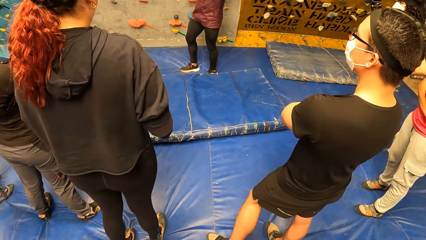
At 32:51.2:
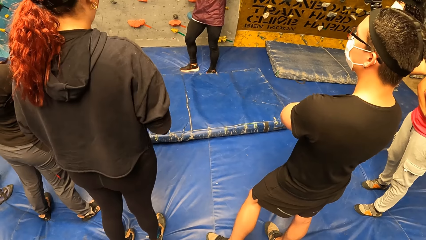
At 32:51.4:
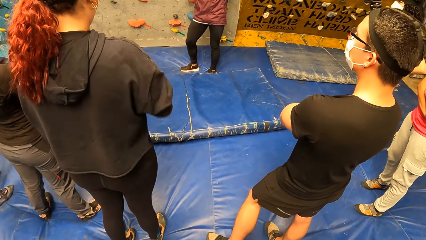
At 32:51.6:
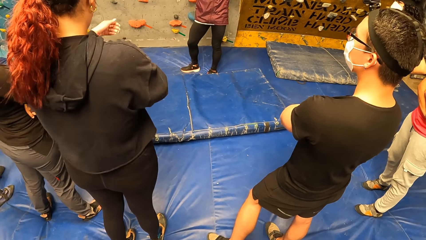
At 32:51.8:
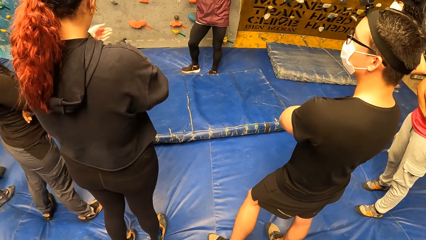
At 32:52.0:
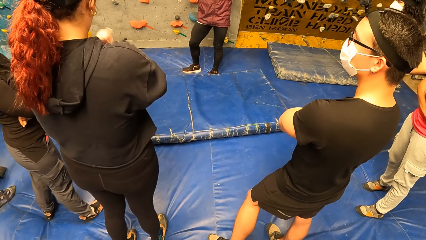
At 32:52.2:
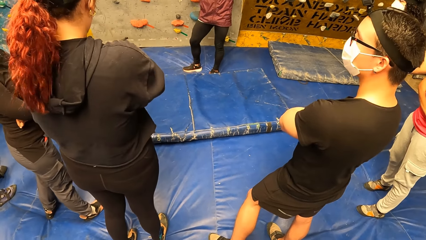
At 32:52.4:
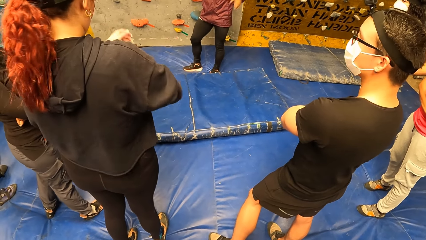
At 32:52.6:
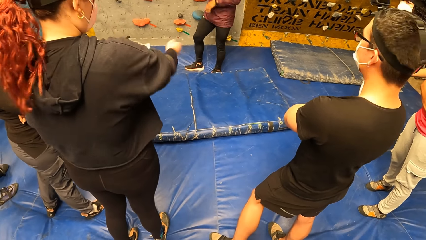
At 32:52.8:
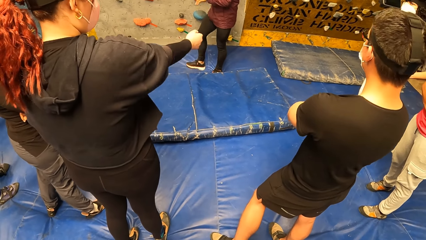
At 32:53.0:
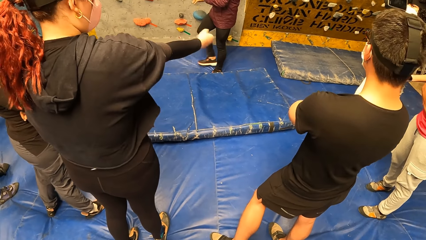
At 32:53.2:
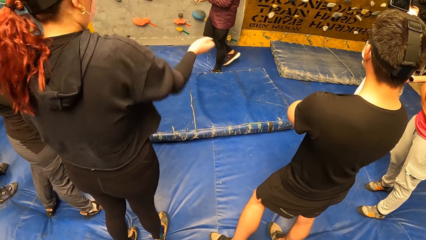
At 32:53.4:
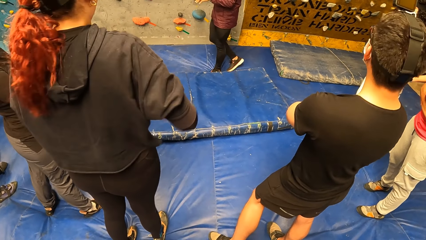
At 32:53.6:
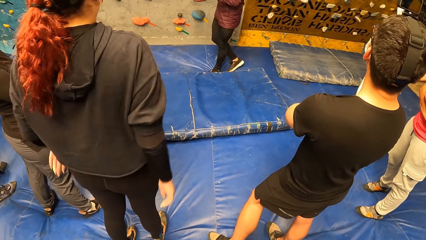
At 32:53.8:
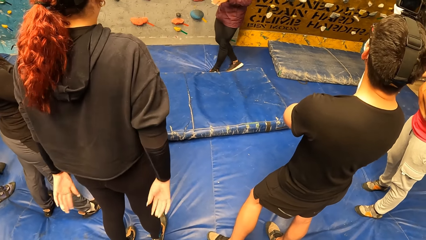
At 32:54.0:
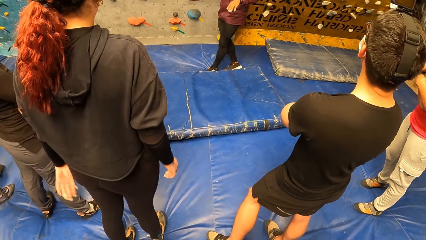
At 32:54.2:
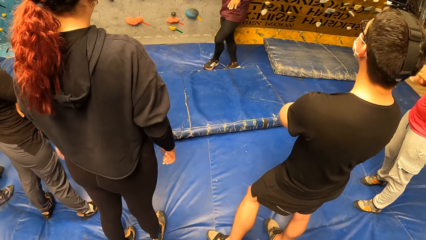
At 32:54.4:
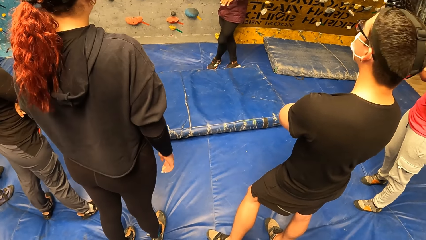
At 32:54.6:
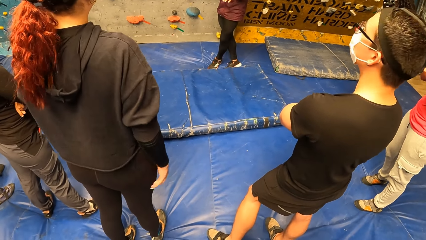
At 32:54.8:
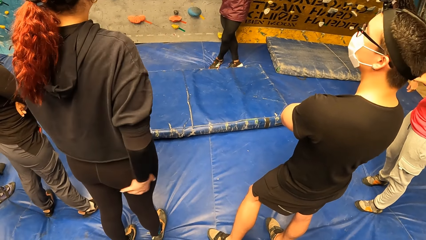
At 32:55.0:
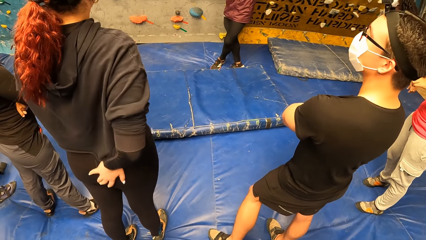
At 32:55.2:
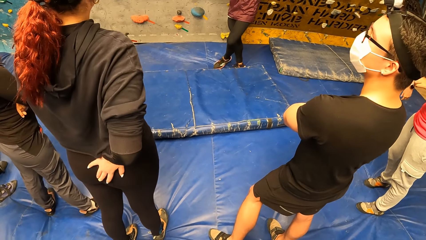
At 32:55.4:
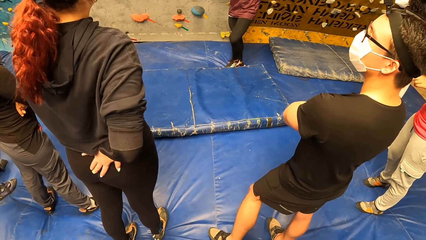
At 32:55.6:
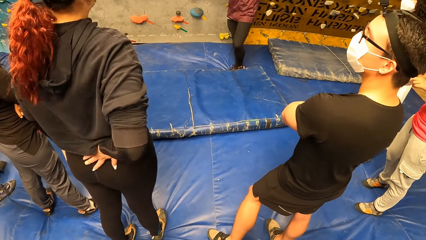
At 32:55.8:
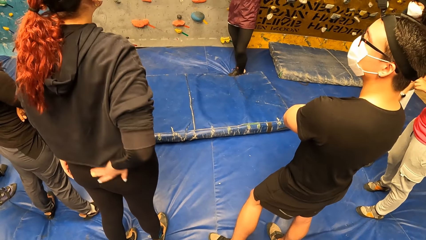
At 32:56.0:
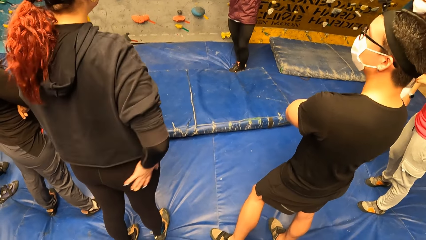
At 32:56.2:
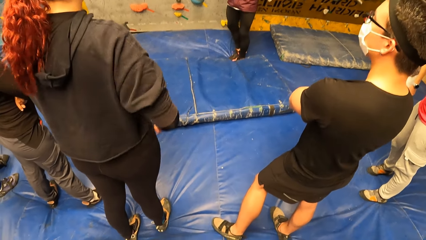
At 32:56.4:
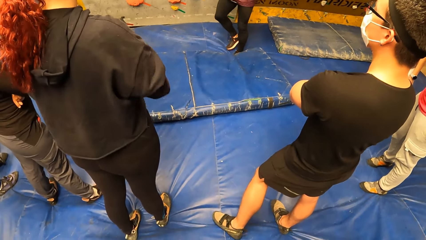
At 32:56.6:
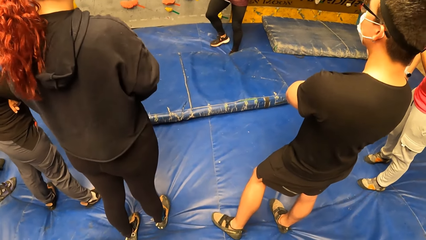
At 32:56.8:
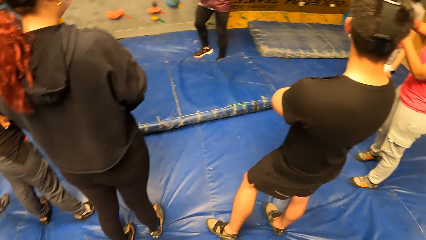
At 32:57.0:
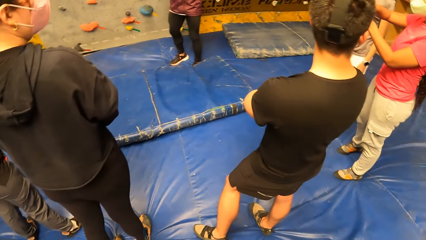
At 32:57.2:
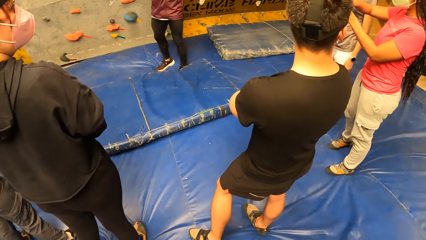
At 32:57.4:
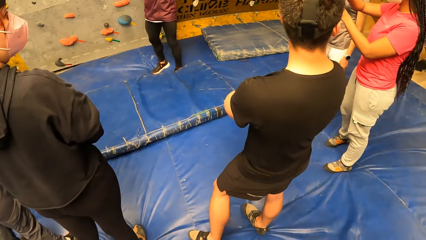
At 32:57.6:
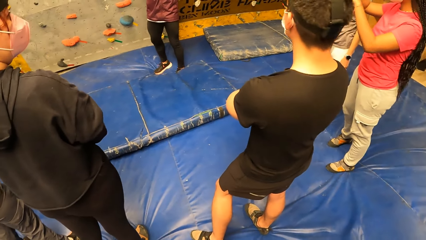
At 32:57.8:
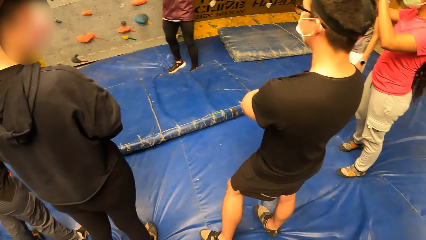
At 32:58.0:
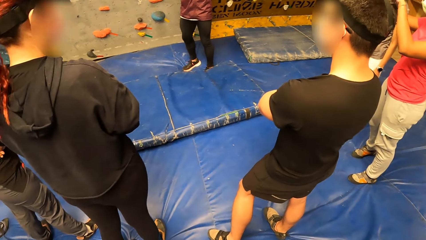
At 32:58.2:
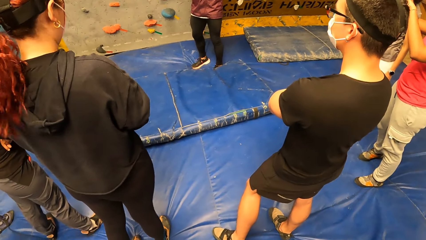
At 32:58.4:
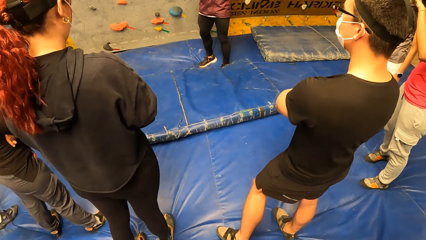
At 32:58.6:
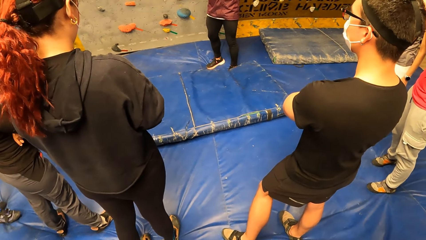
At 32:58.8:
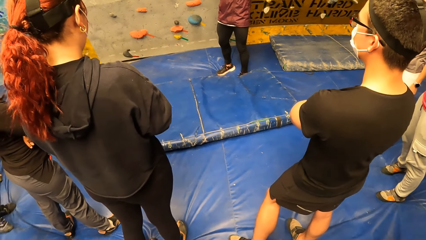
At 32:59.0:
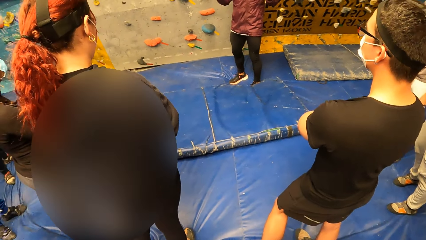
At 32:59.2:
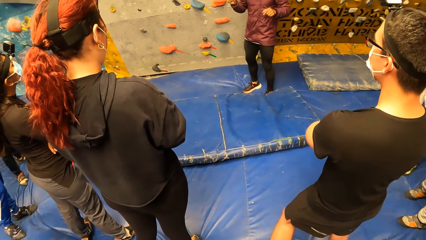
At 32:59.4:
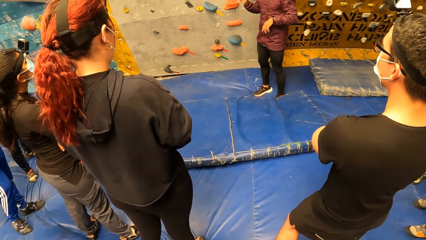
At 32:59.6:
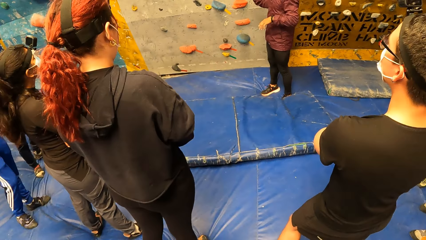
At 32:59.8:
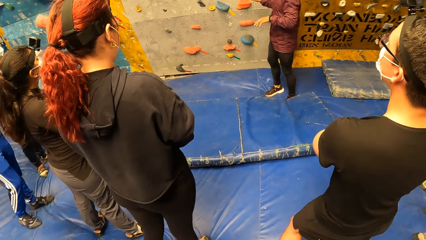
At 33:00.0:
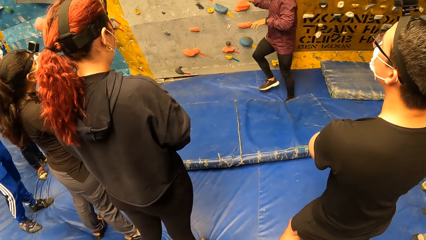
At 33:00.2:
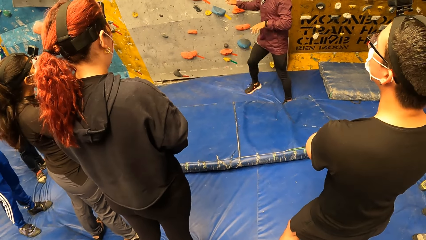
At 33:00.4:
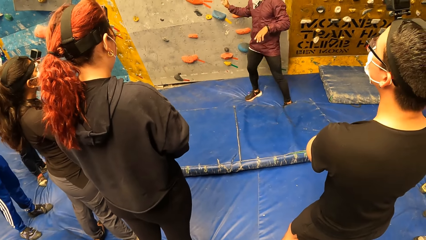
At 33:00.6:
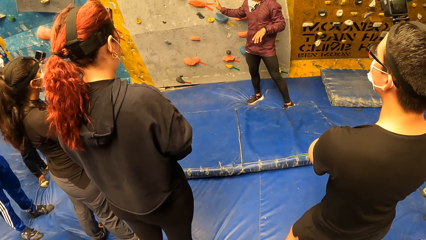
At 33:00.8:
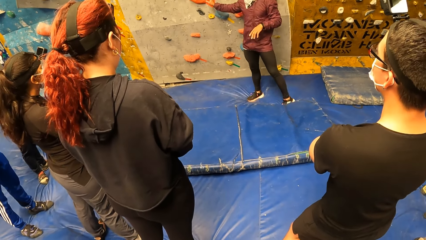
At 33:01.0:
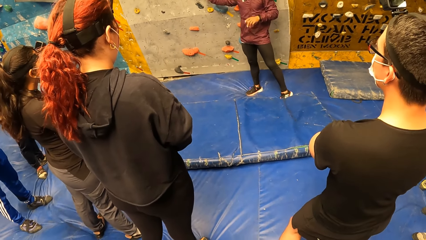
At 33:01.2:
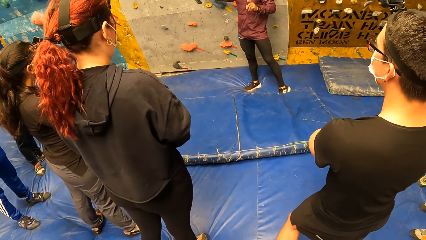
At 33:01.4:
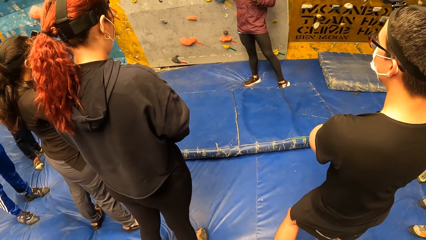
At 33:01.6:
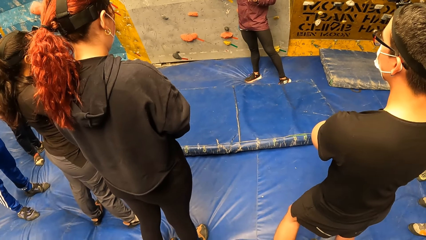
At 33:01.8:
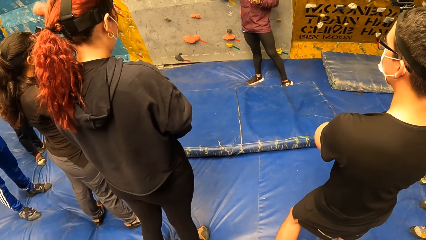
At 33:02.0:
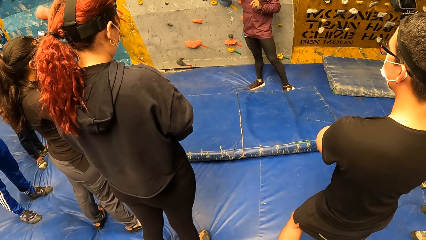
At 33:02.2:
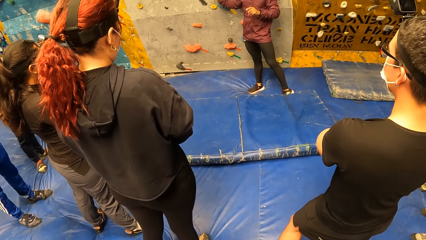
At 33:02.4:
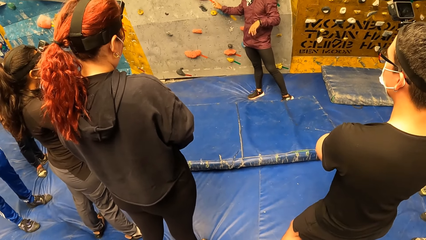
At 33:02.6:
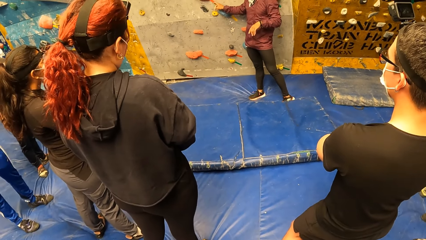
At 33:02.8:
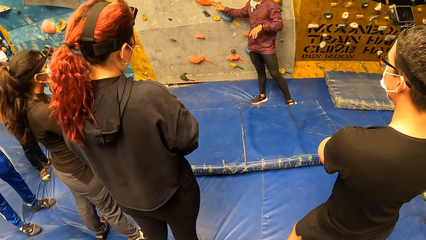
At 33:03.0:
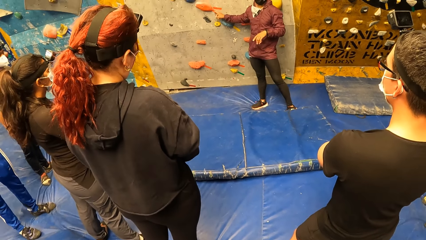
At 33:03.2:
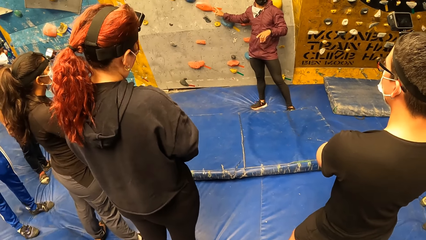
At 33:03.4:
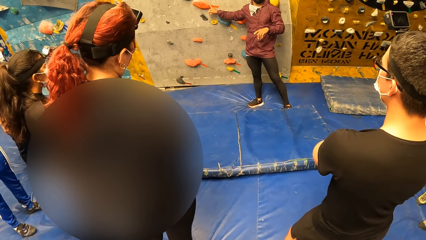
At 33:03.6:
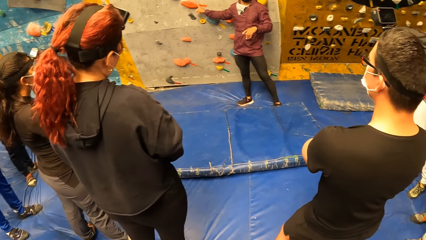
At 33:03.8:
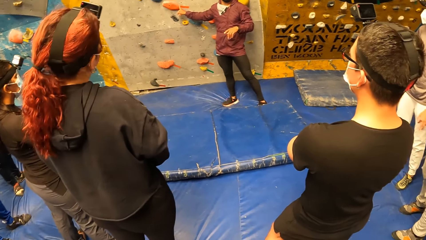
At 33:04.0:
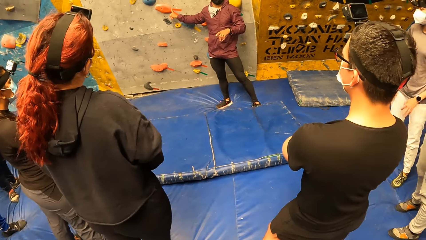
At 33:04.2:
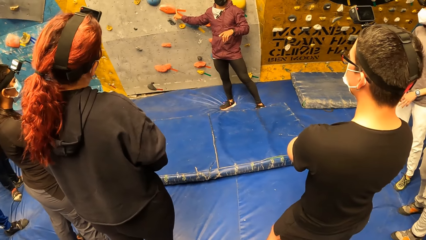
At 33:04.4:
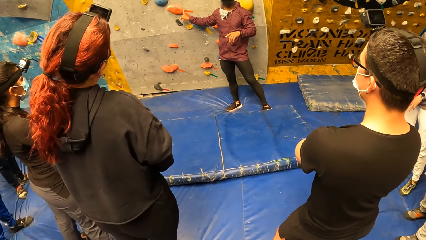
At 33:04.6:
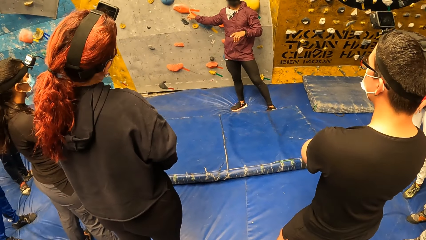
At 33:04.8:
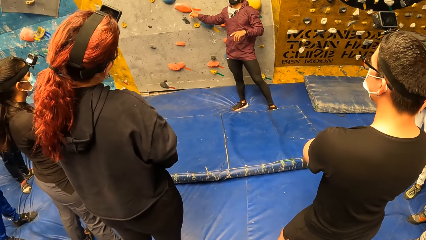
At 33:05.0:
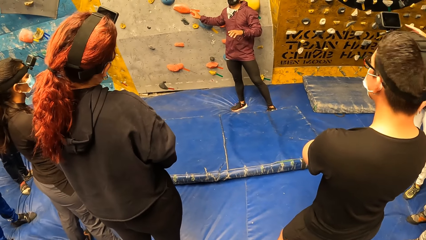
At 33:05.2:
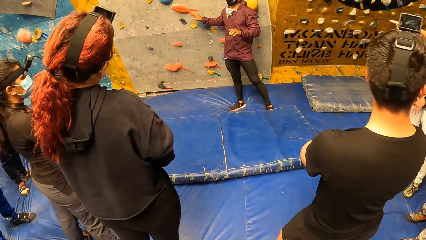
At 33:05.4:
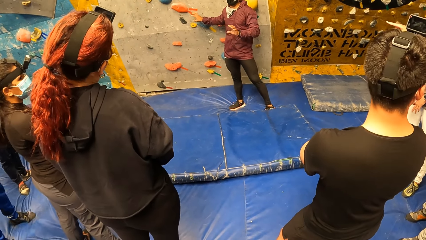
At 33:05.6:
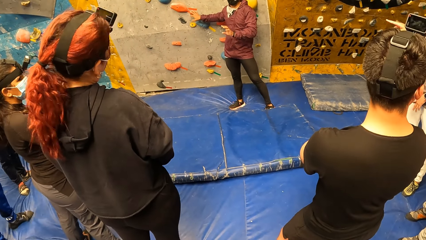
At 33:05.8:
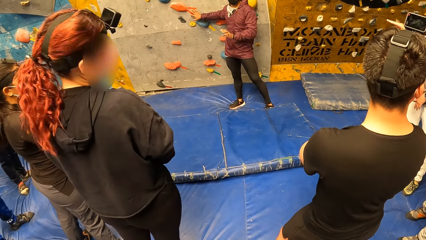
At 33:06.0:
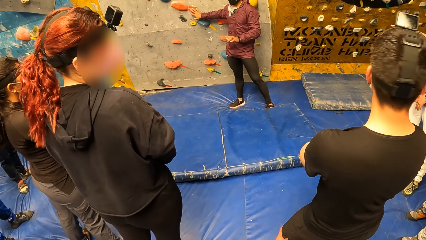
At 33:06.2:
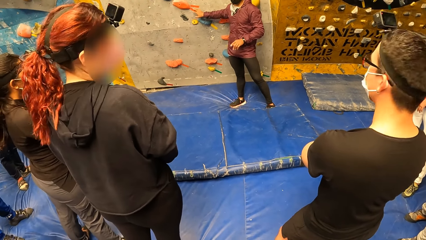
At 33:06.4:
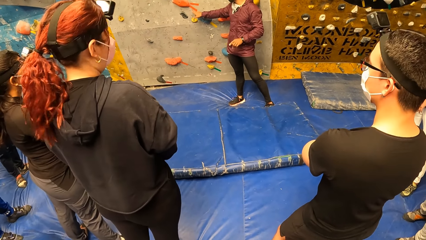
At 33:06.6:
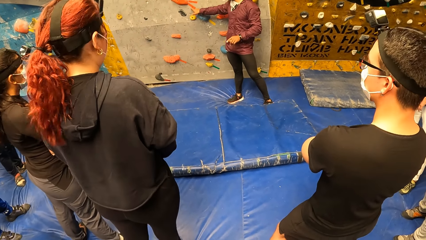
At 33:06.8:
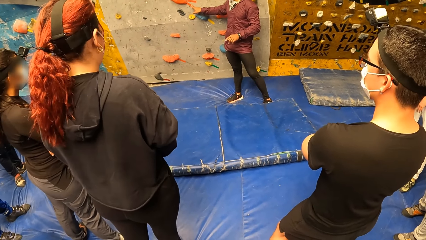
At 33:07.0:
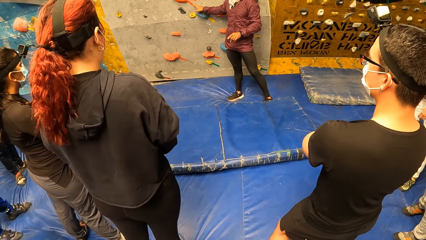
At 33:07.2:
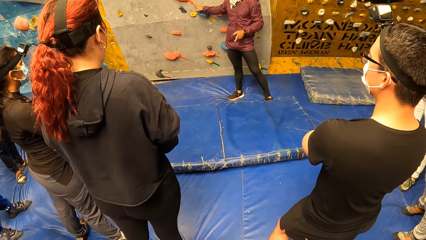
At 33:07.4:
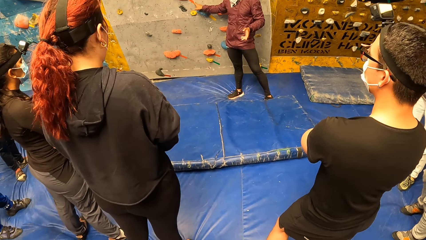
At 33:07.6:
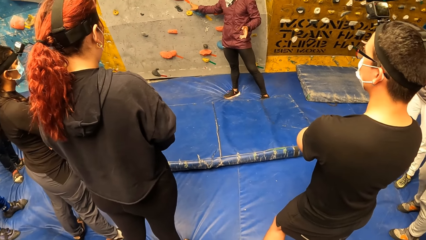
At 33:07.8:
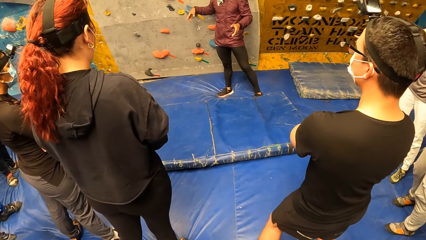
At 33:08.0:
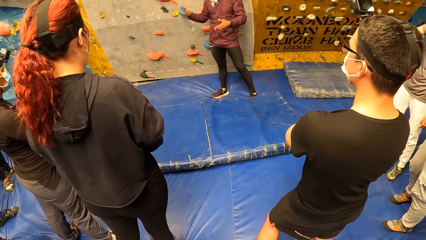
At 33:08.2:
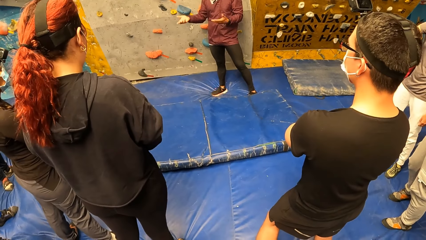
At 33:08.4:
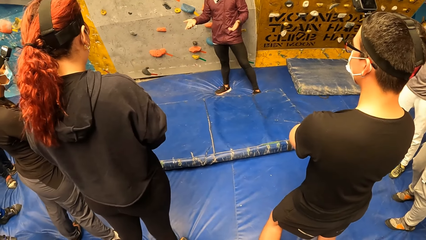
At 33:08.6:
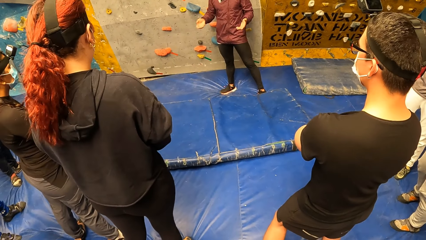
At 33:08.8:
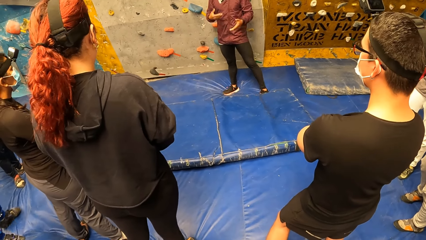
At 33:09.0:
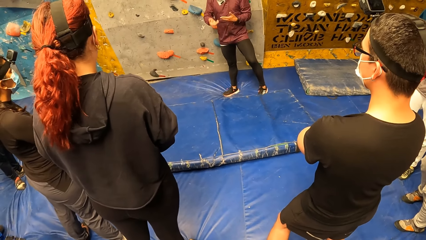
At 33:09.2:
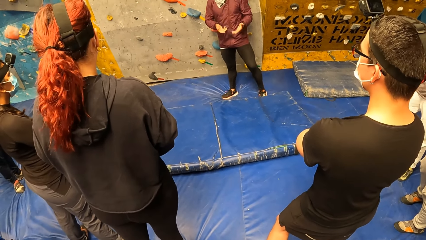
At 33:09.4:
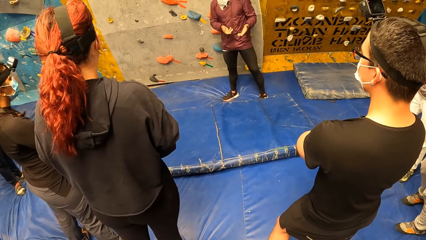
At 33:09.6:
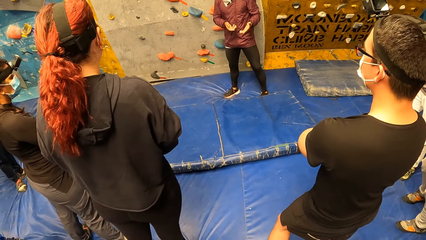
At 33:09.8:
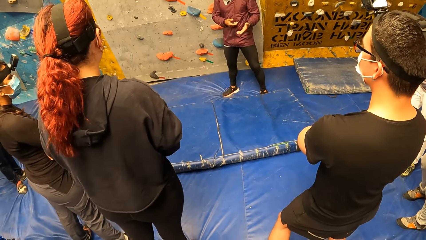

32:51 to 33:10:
The woman adjusts her shirt with both hands and rubs her backside with her right hand. The woman looks towards her right hand side. The man looks towards his right hand side. The man looks towards the instructor at the sports complex. The woman looks towards the instructor at the sports complex. The man looks towards his right hand side. Another woman looks towards her right hand side. The first woman looks towards her right hand side. The man looks towards the instructor at the sports complex. The first woman looks towards the instructor at the sports complex.
